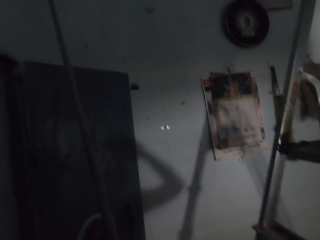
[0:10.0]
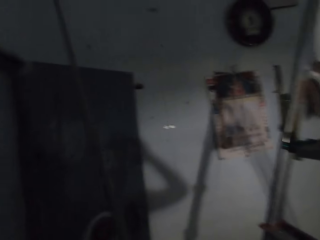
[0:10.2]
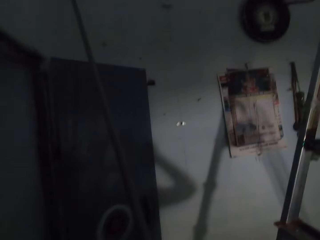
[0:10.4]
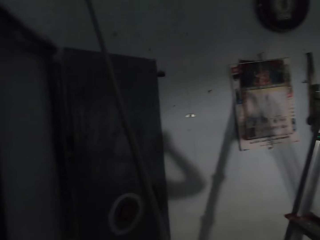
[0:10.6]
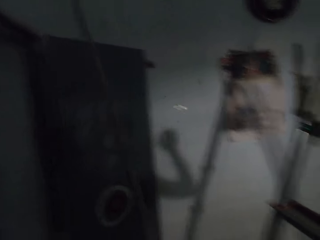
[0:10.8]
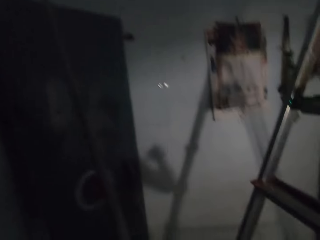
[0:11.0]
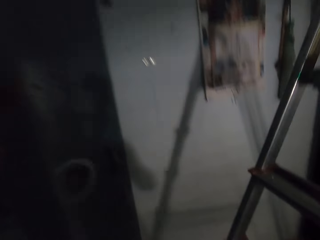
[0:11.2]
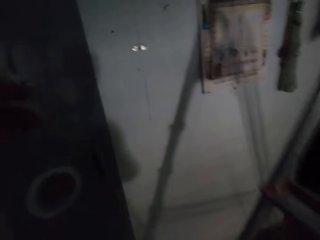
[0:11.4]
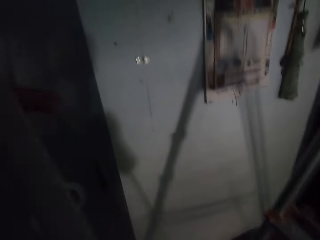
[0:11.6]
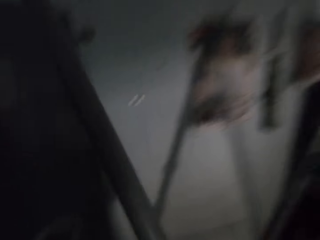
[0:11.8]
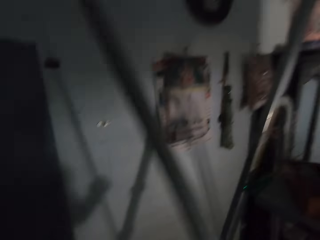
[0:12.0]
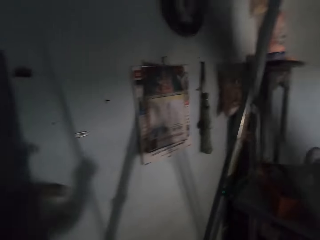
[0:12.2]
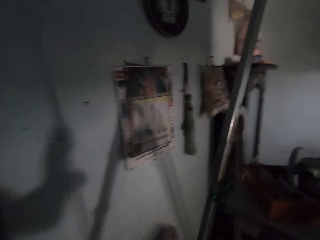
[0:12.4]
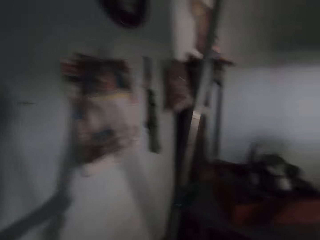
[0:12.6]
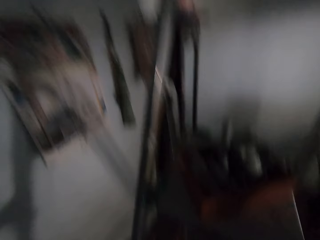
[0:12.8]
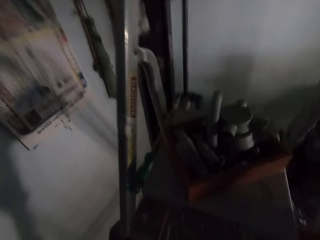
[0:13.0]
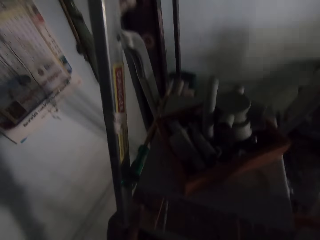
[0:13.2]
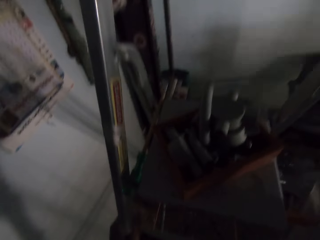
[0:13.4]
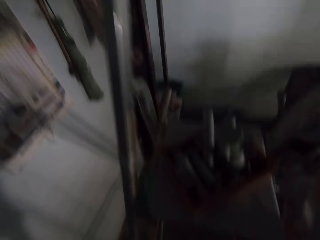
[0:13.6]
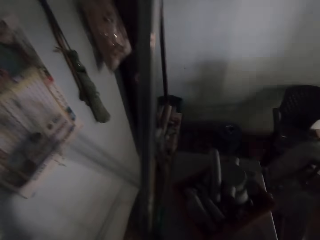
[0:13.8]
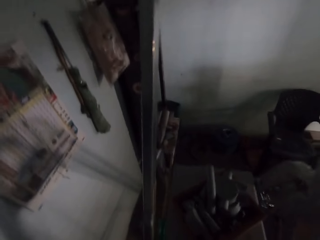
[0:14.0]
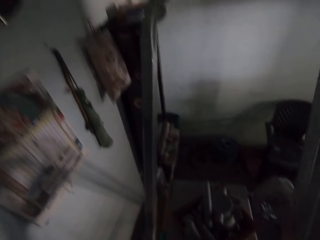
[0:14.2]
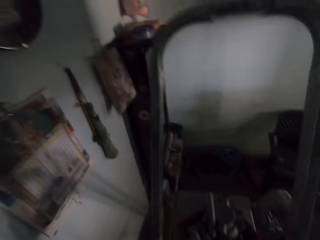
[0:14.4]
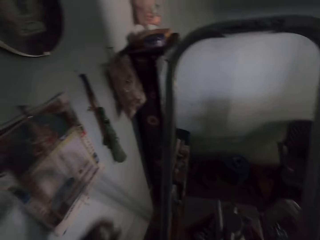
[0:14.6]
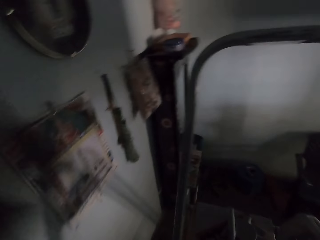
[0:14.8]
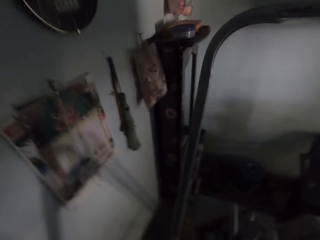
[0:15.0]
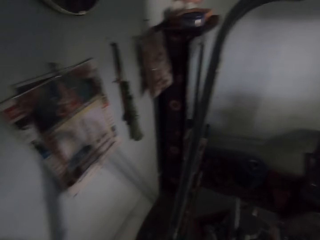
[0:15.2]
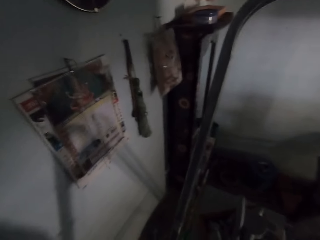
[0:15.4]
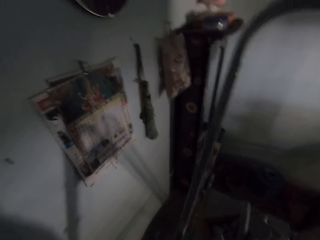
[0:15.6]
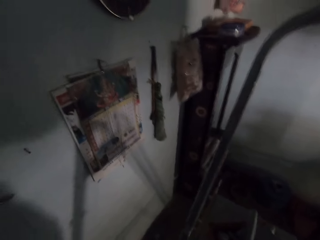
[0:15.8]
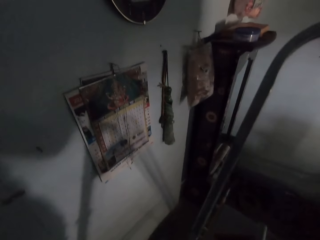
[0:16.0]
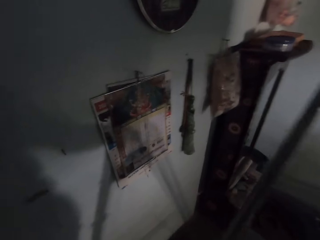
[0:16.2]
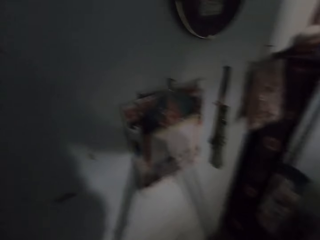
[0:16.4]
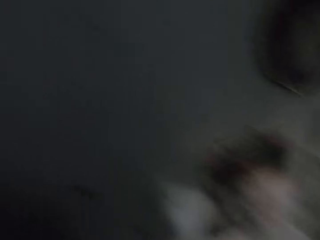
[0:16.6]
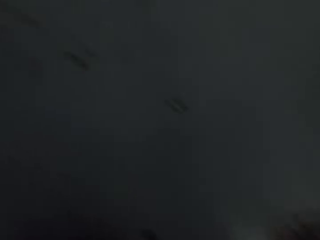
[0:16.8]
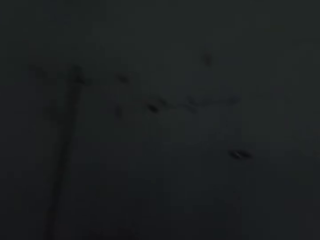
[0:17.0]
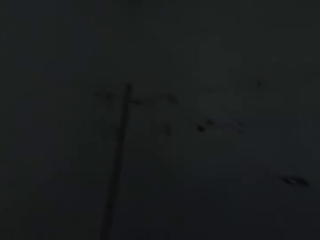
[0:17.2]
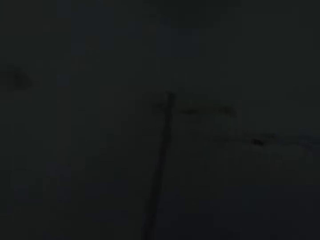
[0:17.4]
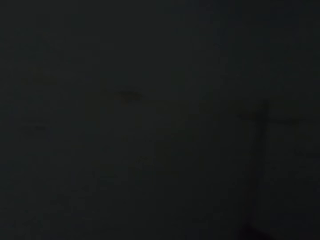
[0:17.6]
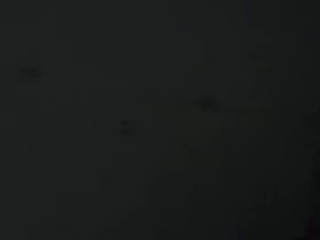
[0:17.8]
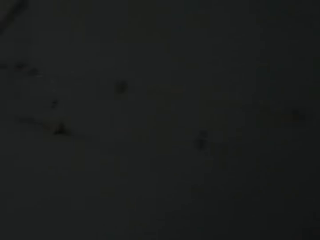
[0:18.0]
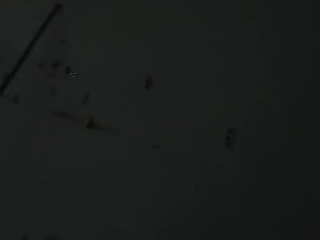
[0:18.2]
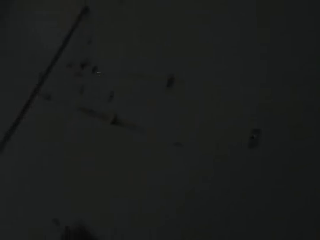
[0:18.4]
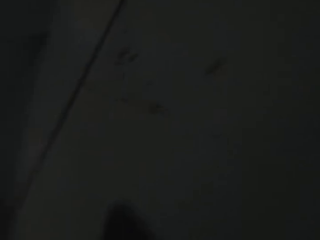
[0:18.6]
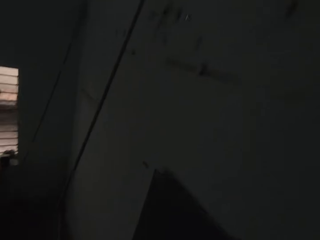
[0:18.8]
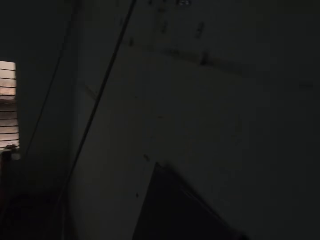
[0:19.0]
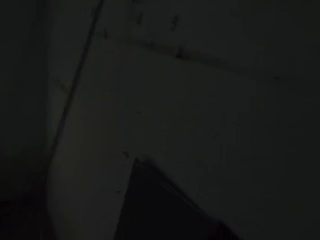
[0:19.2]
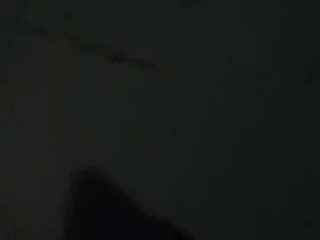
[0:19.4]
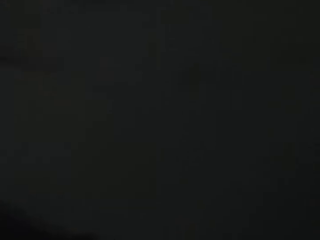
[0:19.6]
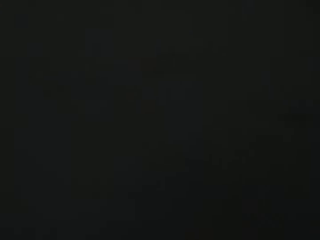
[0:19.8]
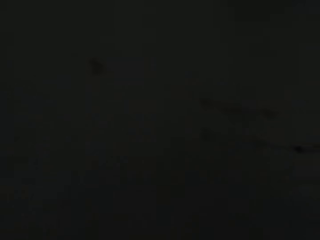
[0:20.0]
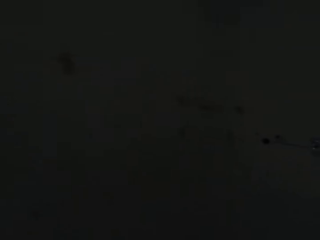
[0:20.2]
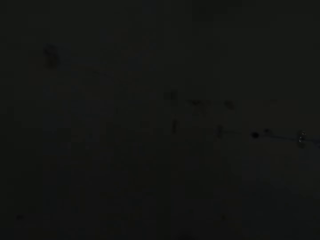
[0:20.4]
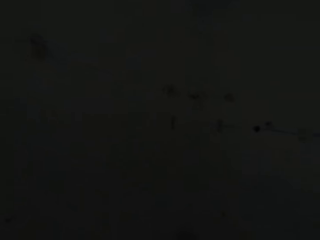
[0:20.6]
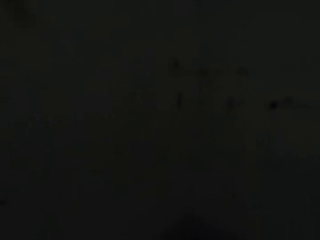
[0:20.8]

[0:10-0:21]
The camera wearer picks up a plastic pipe against a door with his left hand. He passes the plastic pipe to his right hand. He carries the pipe. He holds a ladder with his left hand. He climbs the ladder. He looks around the house.

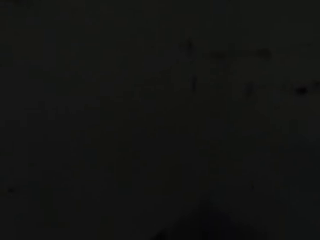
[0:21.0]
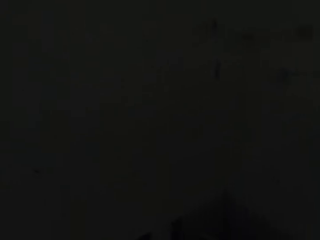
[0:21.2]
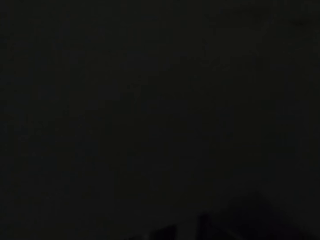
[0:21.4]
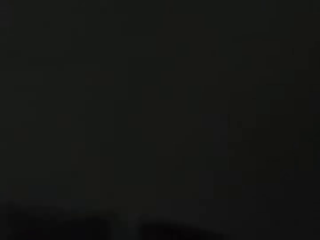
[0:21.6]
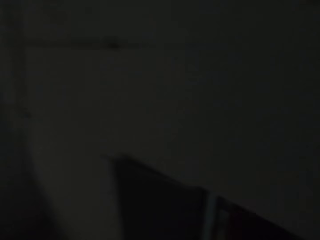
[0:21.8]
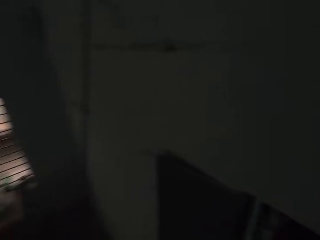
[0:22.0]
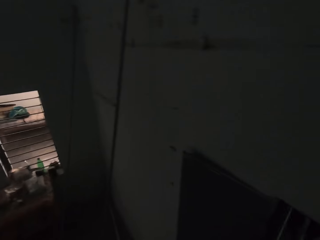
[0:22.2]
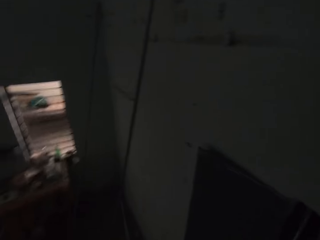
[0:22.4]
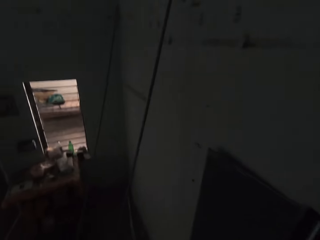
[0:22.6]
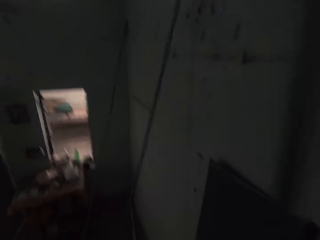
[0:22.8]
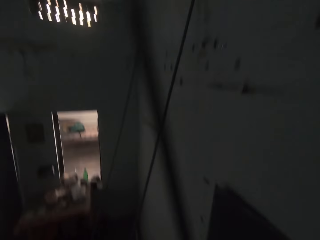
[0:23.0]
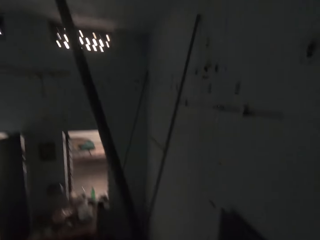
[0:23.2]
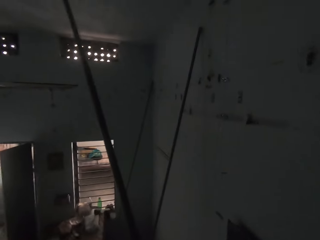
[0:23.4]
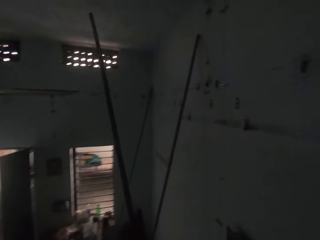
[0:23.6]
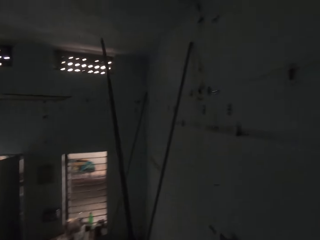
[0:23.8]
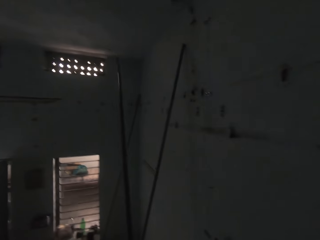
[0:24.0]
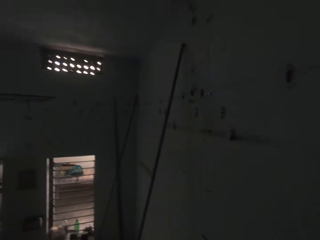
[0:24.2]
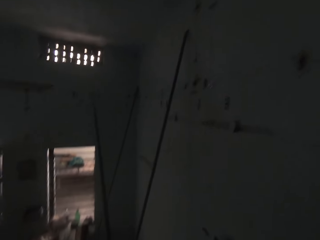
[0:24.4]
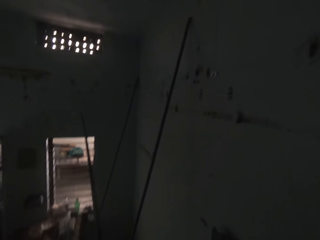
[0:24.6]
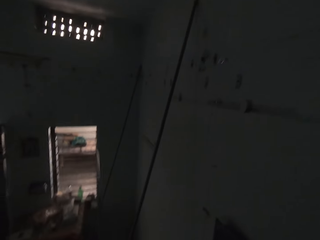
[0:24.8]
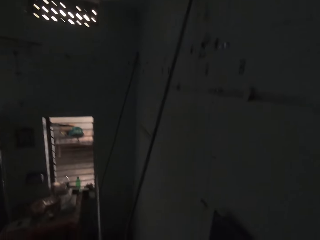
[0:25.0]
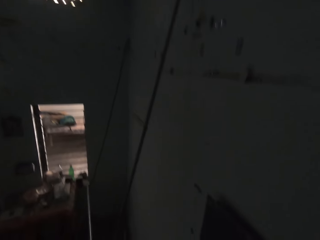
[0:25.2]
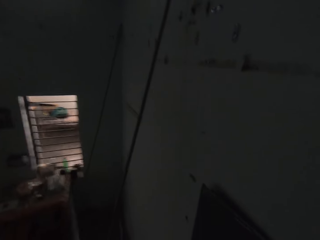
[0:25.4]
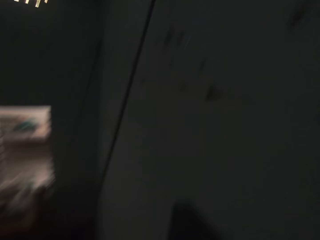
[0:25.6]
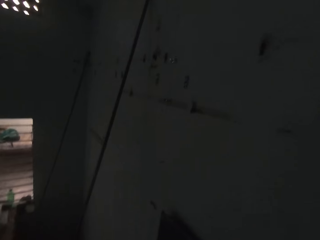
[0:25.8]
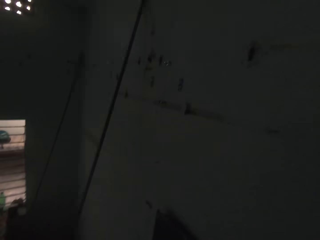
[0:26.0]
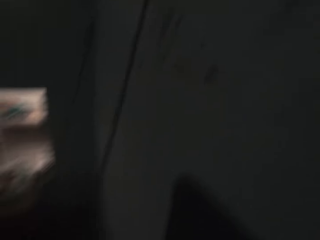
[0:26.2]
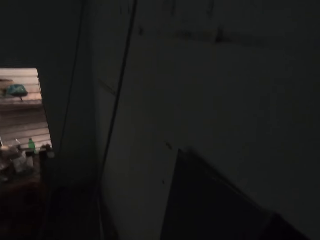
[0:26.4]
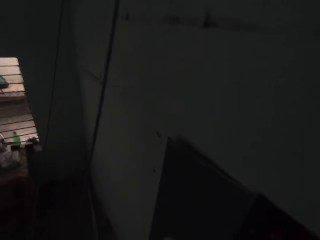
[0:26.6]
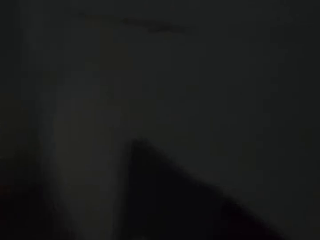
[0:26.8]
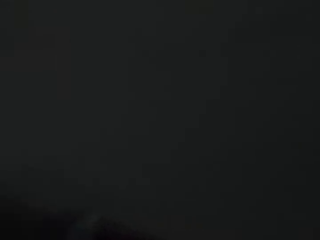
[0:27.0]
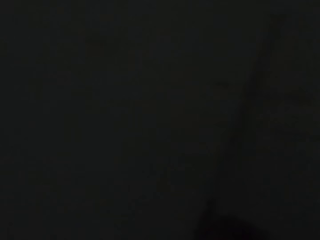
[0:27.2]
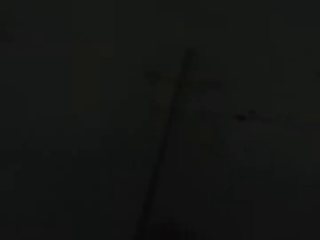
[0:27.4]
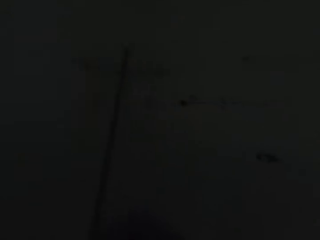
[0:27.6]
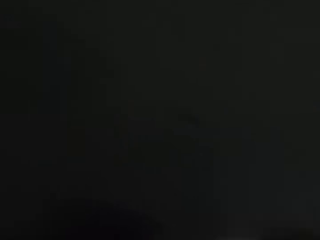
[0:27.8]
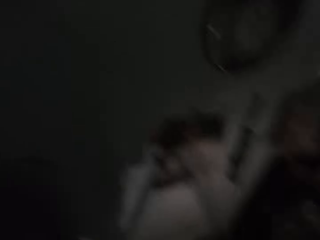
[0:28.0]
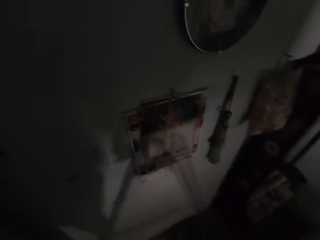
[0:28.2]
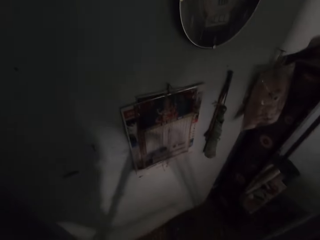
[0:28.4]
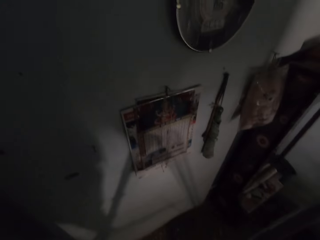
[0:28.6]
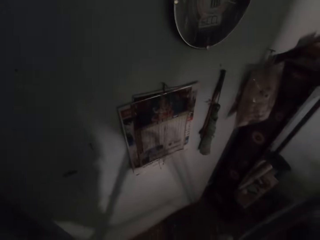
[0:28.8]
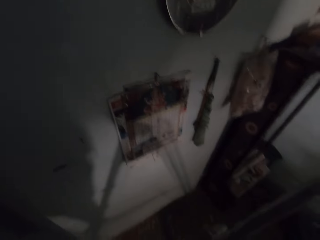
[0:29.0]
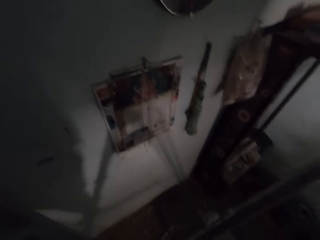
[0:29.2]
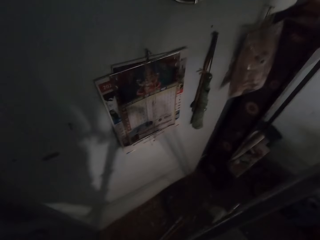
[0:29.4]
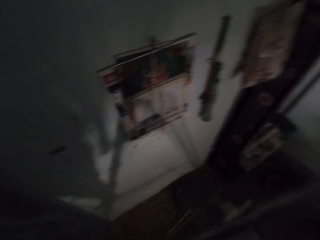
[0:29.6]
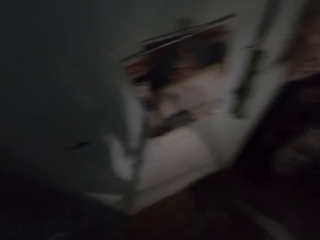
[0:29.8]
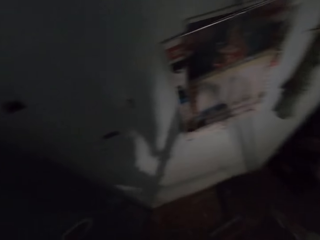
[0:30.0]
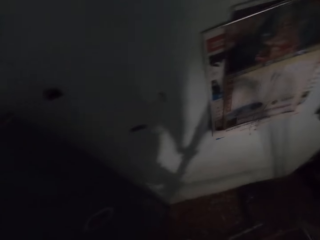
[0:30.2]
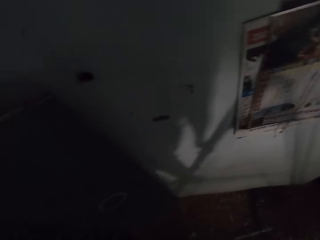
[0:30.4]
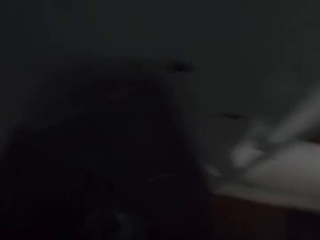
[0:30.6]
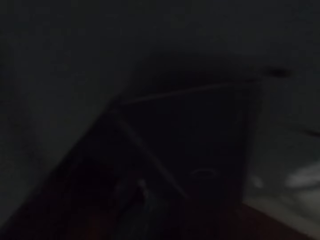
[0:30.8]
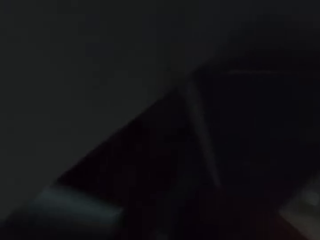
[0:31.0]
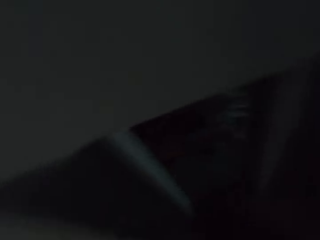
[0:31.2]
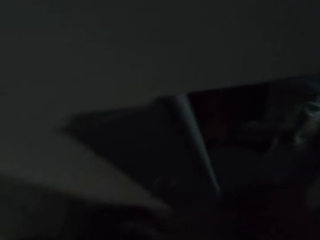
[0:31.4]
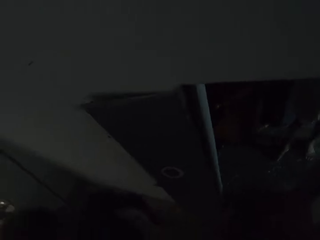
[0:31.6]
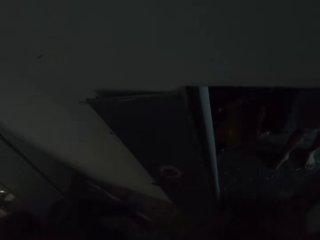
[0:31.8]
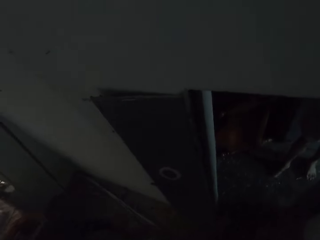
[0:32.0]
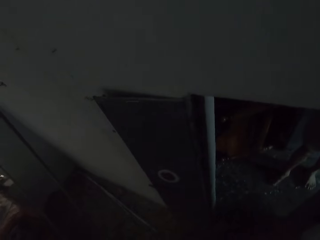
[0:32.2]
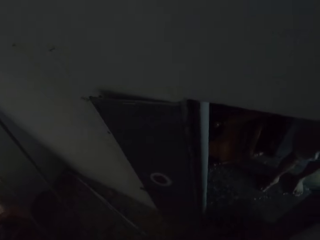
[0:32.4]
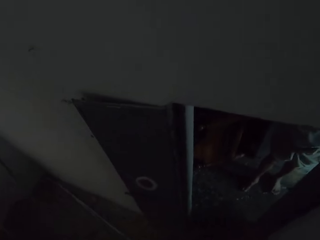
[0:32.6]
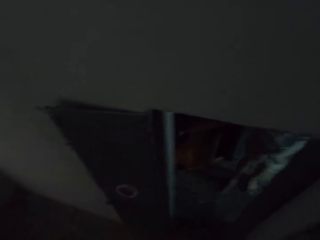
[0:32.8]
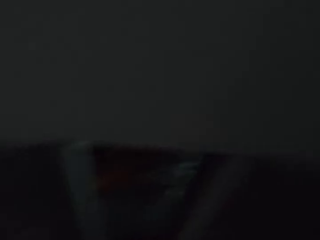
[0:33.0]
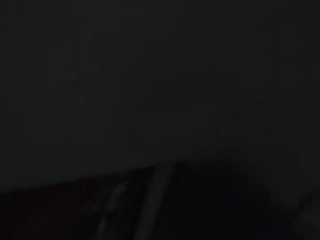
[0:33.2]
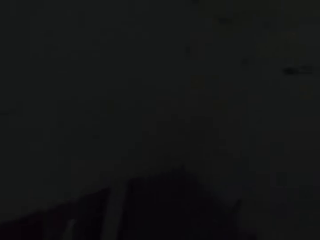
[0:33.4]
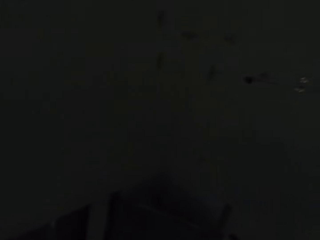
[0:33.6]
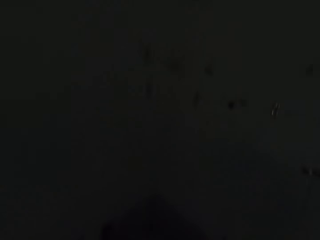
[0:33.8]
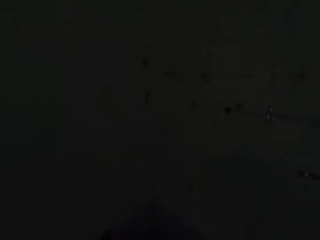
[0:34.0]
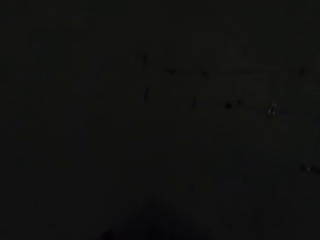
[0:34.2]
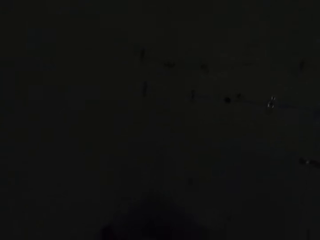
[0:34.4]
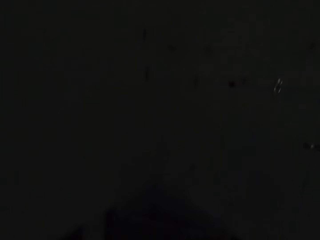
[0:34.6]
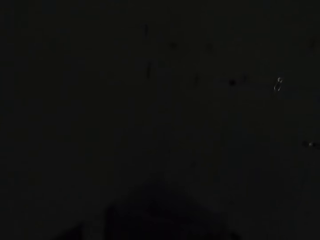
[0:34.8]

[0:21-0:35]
The camera wearer passes the plastic pipe in his right hand to his left hand. He drops the plastic pipe in his left hand on the ground. He looks around the house.
